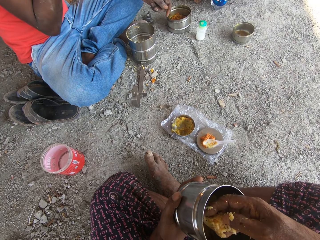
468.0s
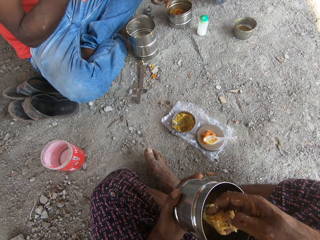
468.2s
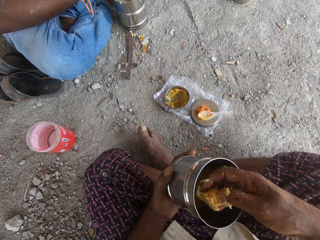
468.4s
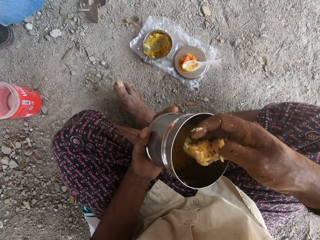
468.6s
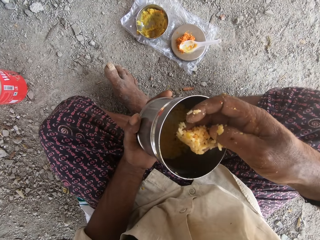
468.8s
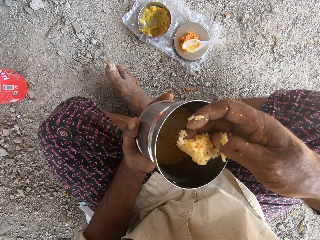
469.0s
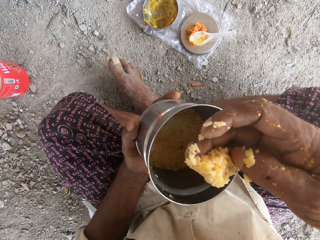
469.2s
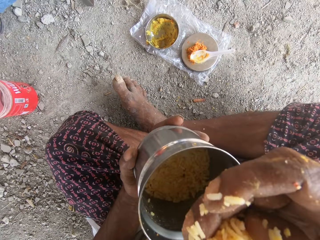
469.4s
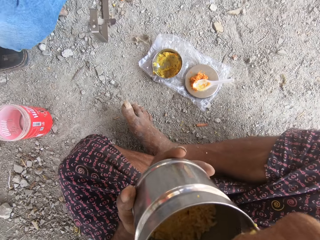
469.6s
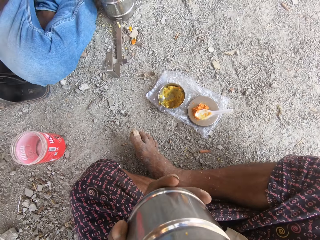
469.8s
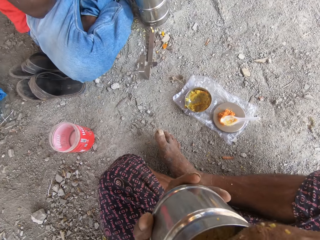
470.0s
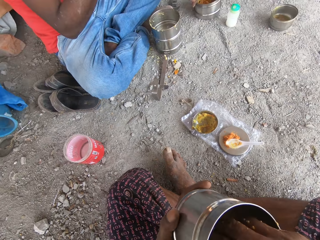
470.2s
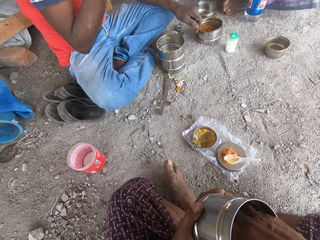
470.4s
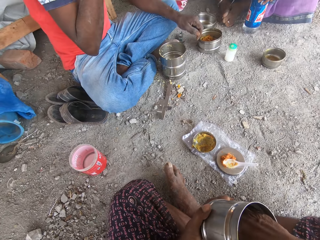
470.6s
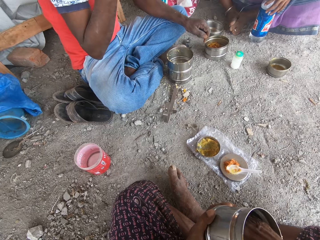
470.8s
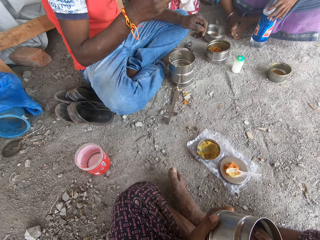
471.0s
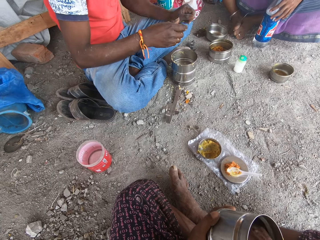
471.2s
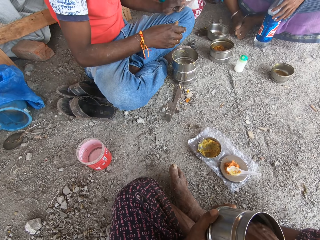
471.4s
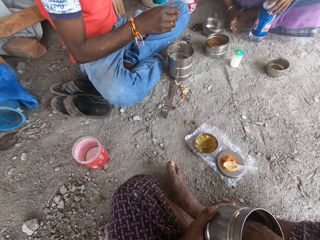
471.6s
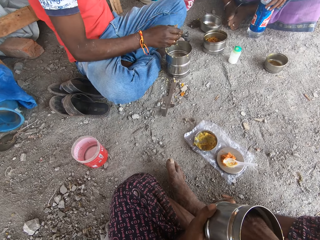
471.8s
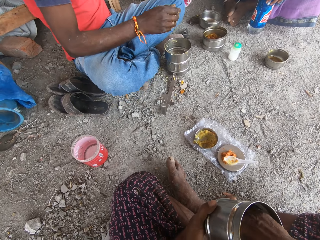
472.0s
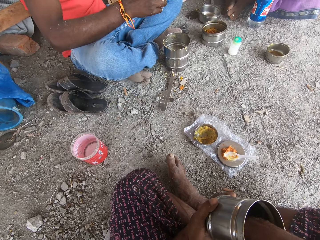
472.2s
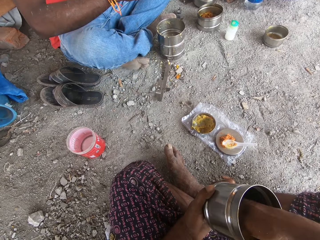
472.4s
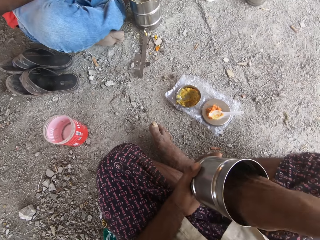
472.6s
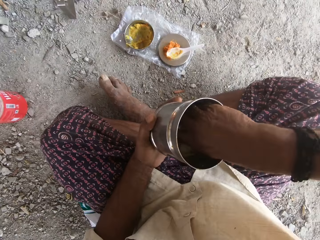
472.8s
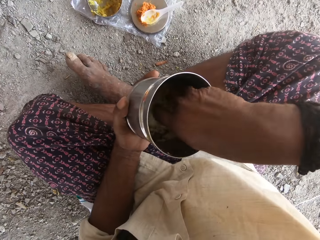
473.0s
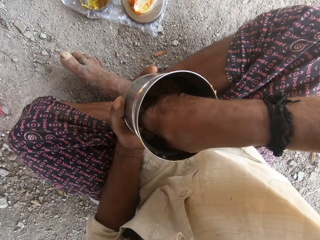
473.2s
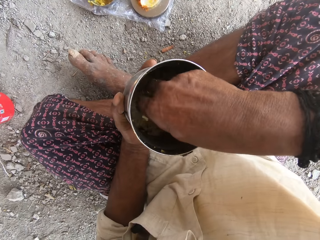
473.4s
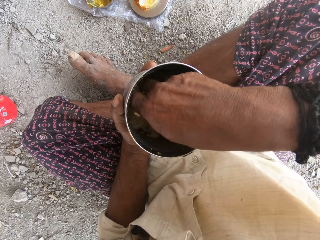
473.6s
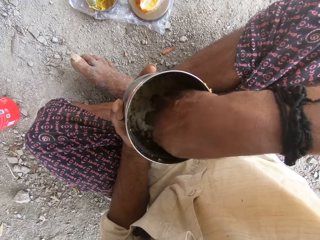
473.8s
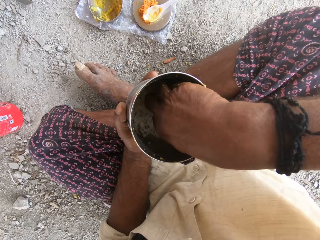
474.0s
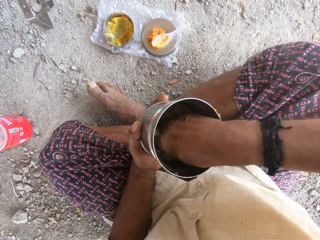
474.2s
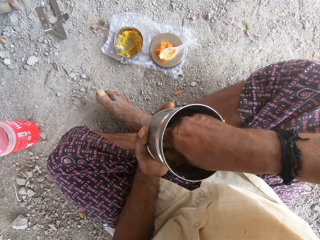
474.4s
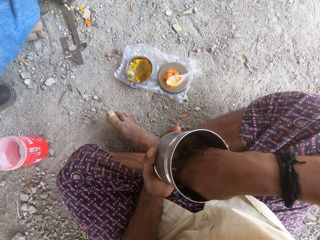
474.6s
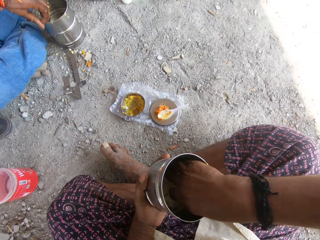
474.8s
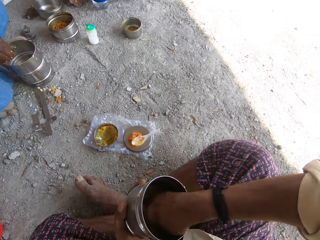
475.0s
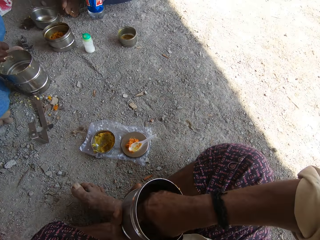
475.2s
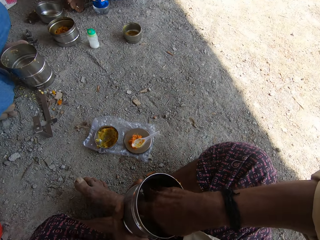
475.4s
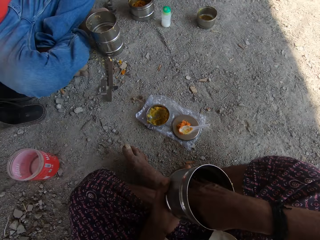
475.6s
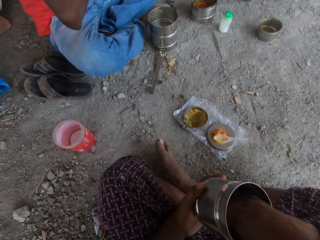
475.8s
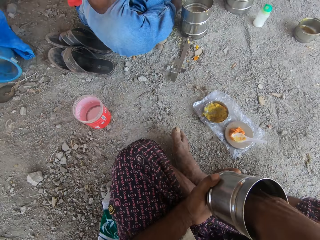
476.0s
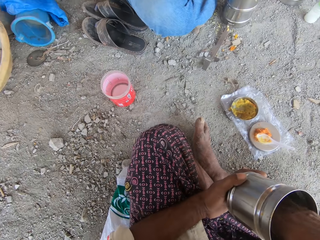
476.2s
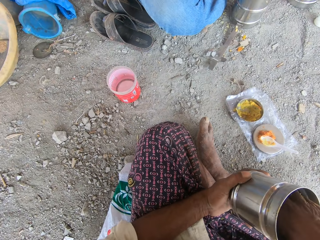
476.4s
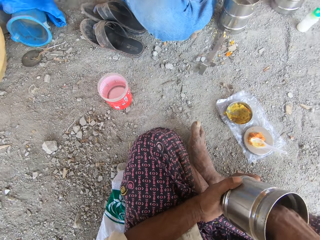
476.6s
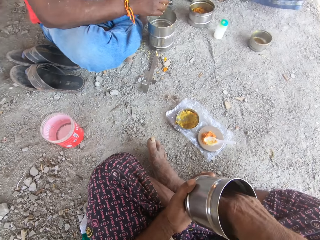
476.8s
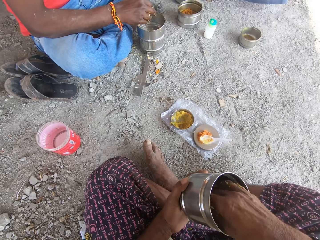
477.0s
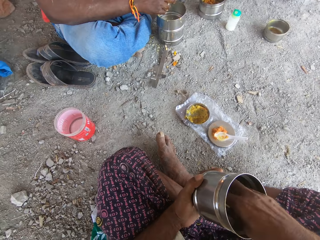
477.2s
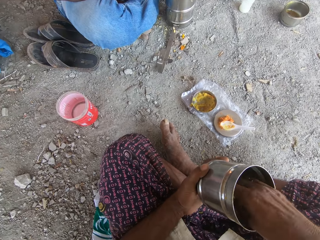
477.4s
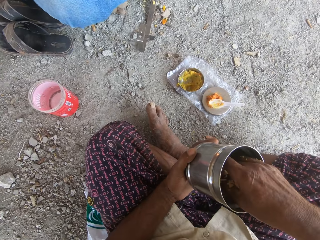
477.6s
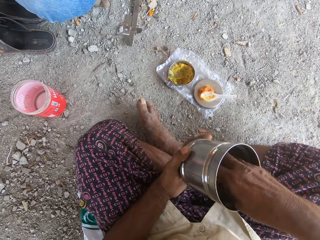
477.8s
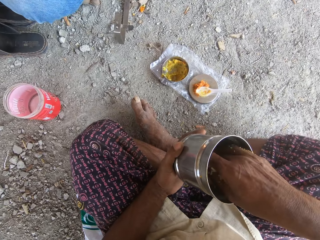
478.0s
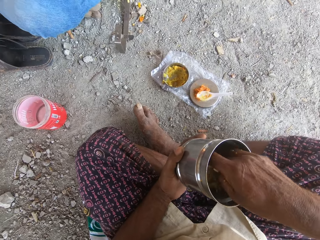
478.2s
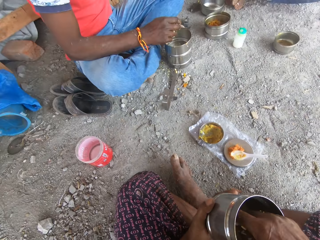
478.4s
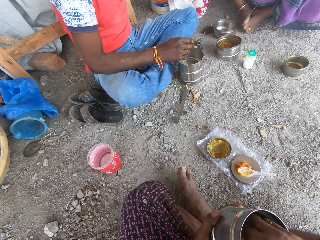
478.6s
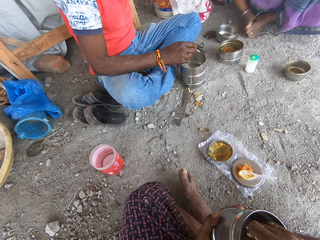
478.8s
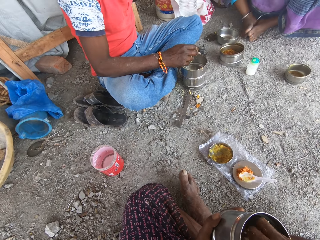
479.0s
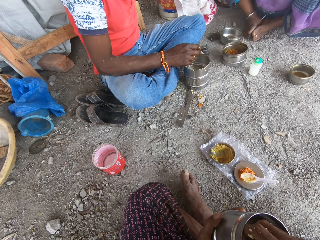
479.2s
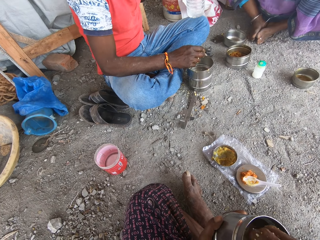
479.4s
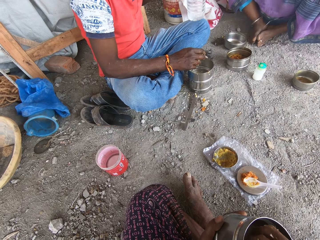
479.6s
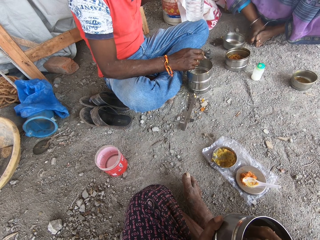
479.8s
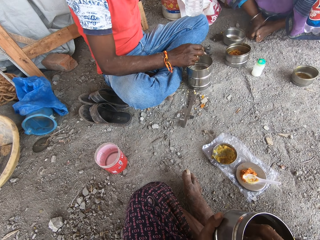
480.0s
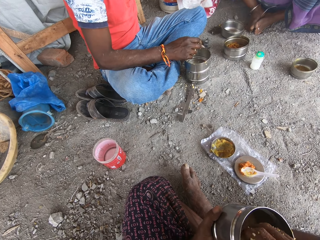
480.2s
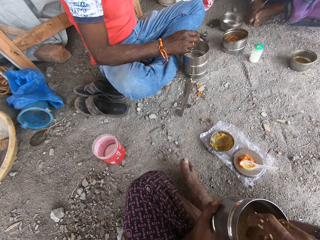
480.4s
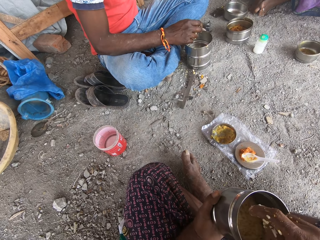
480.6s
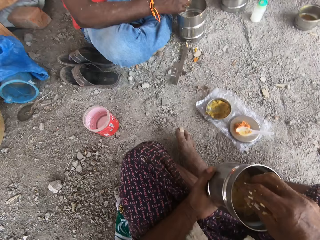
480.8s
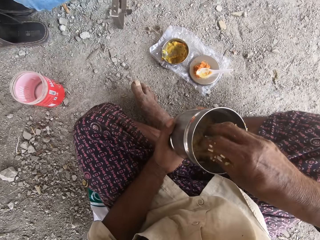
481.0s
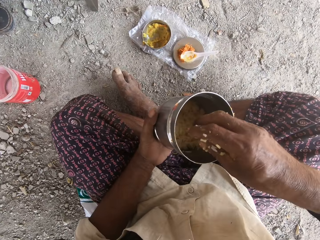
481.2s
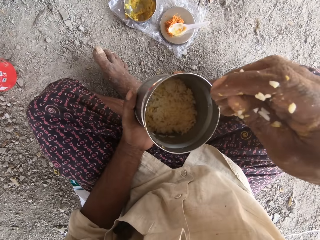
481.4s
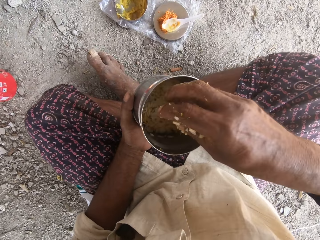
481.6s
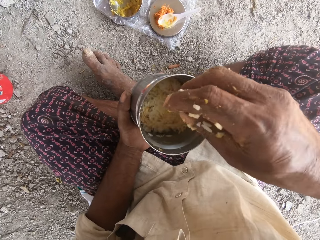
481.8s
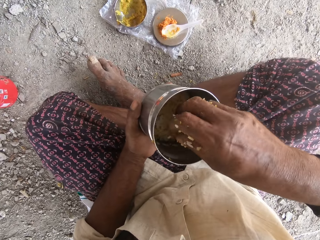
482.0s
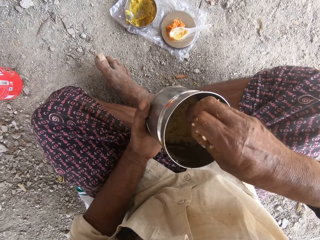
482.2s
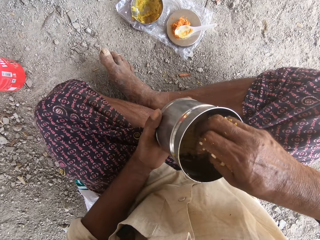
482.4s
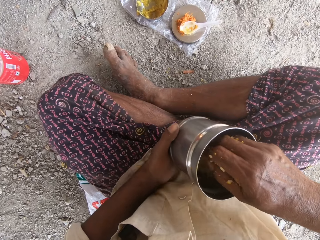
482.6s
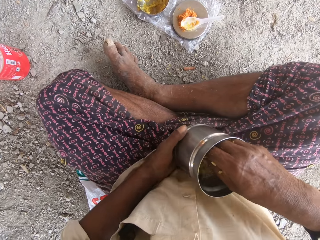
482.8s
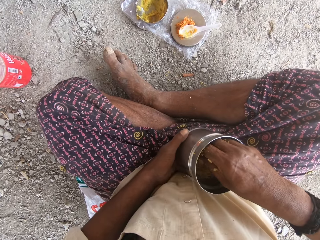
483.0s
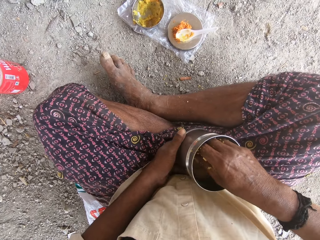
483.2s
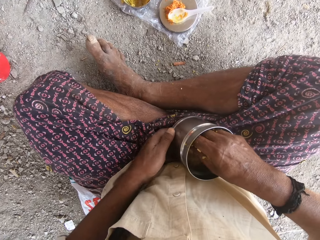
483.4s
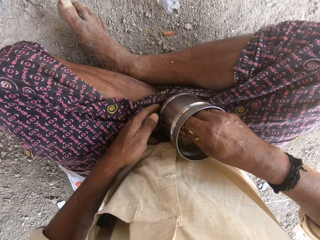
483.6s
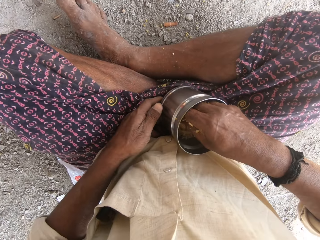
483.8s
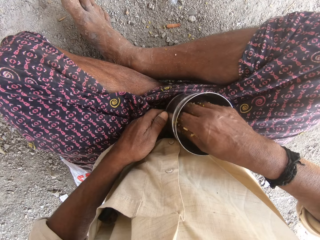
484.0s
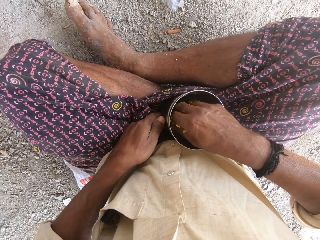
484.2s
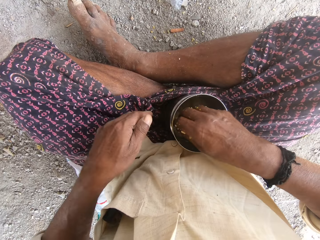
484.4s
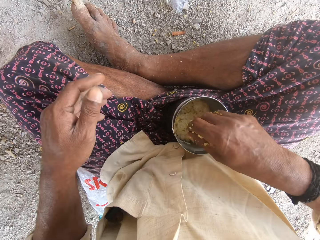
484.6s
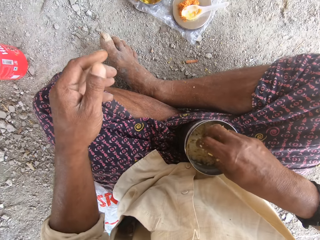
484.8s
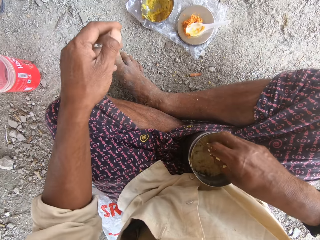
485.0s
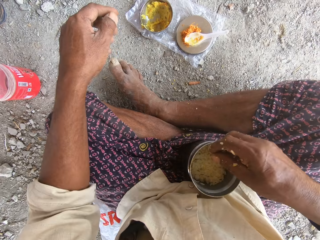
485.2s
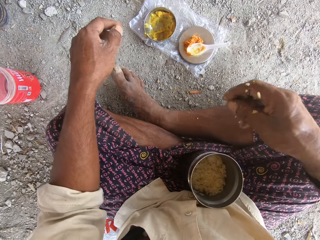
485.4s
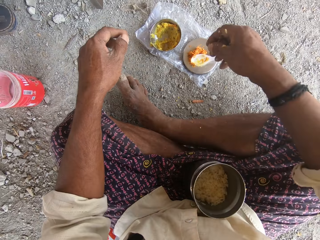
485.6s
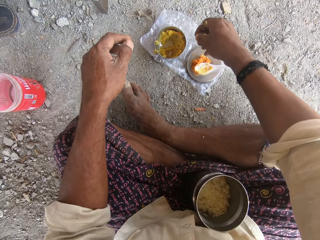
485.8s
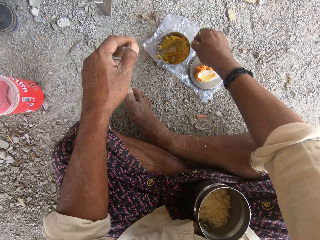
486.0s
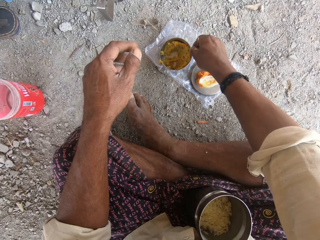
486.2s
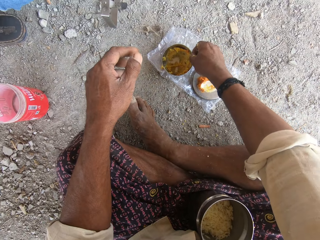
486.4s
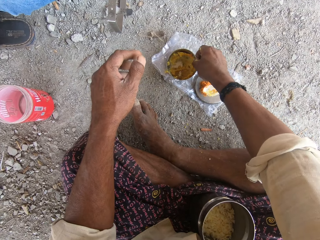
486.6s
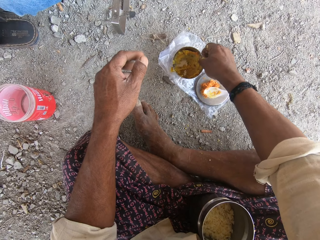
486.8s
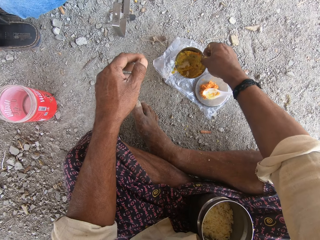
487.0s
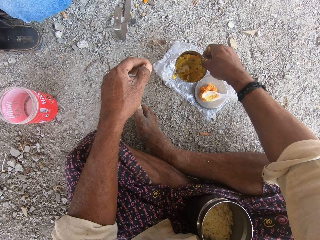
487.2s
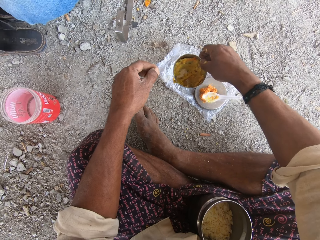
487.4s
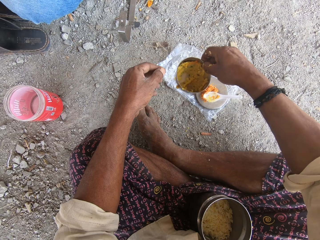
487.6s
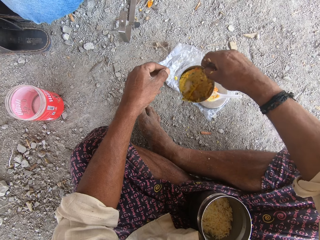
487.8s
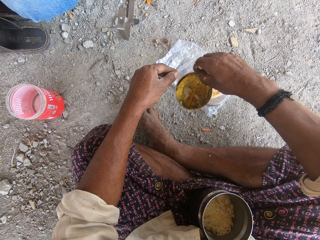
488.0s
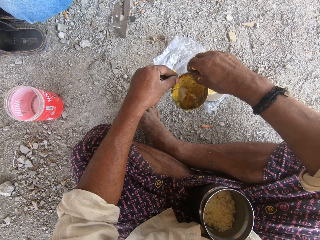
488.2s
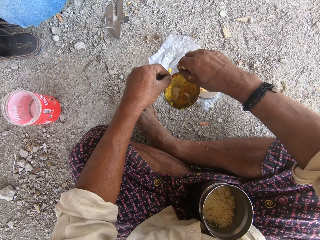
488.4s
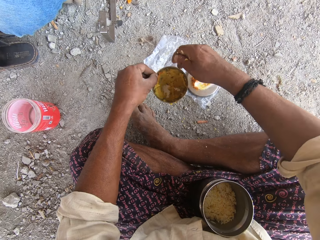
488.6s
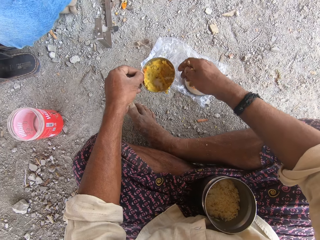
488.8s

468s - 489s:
The camera wearer puts rice in his mouth with his right hand. A person talks to the camera wearer. The camera wearer laughs. He stirs food with the hands in the cooking pot. He turns the rice in the plate with his right hand. The person talks to the camera wearer. The camera wearer takes the plate of porridge from the ground with his right hand.
